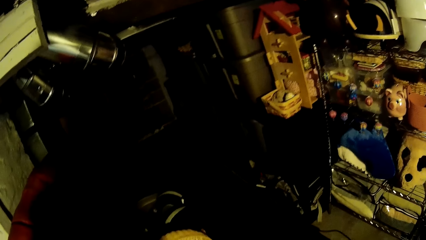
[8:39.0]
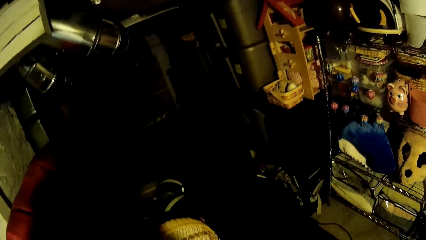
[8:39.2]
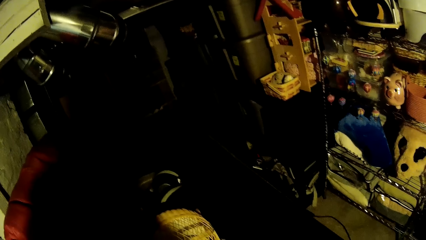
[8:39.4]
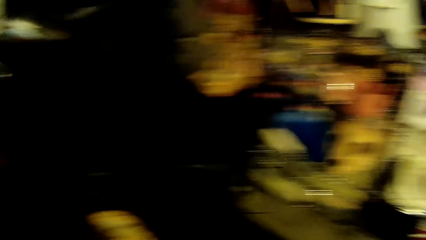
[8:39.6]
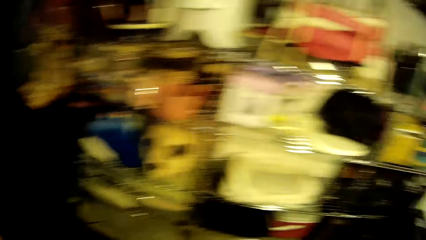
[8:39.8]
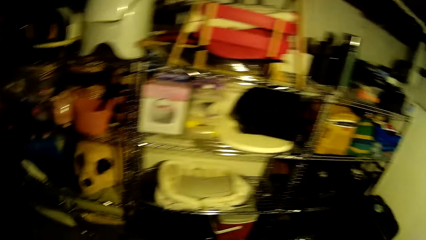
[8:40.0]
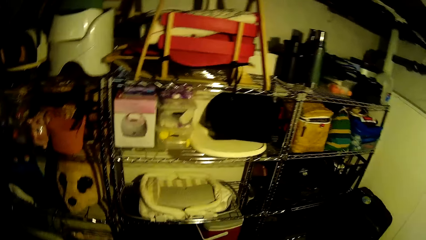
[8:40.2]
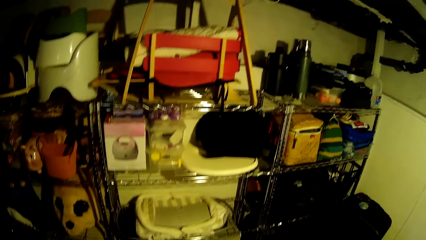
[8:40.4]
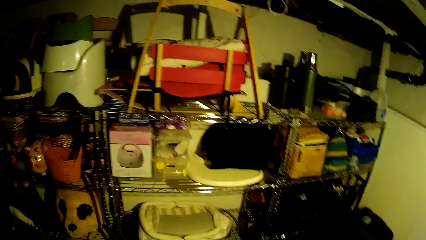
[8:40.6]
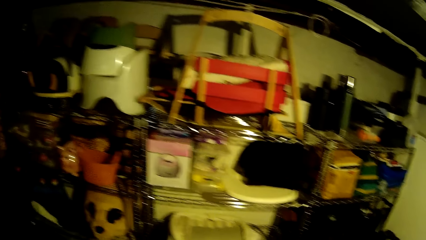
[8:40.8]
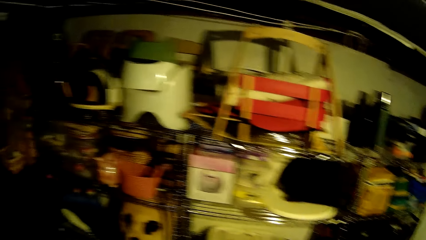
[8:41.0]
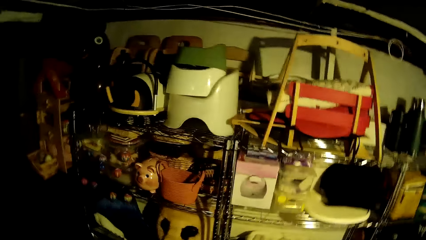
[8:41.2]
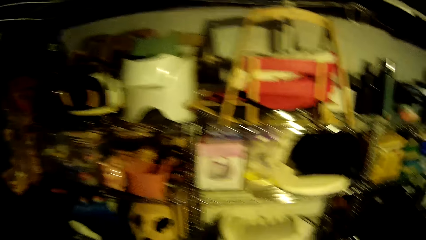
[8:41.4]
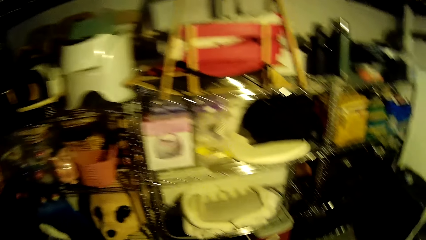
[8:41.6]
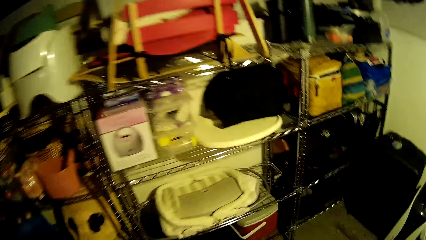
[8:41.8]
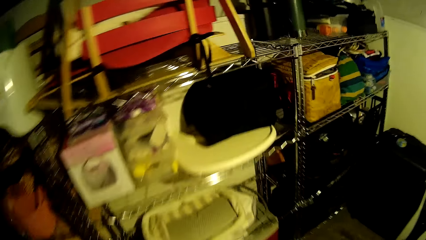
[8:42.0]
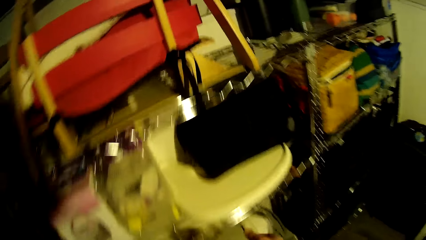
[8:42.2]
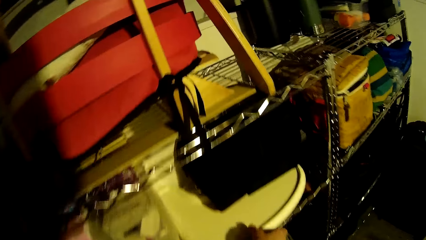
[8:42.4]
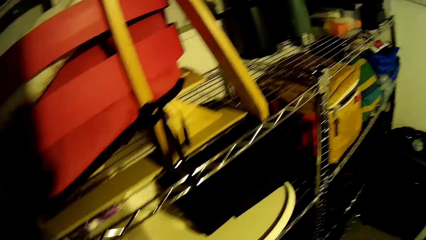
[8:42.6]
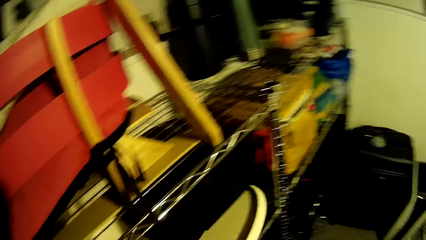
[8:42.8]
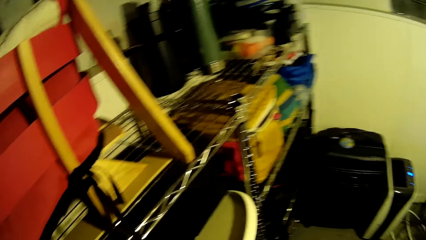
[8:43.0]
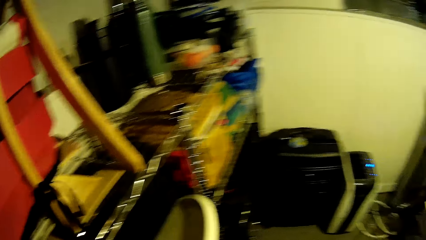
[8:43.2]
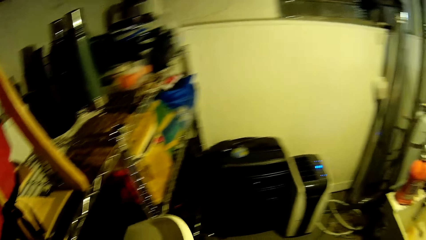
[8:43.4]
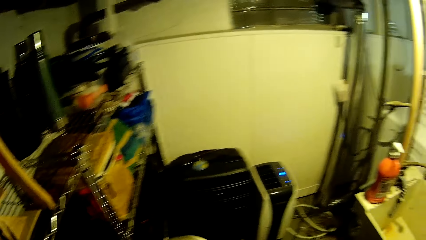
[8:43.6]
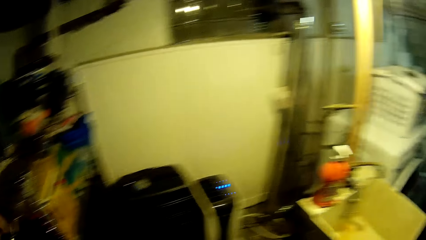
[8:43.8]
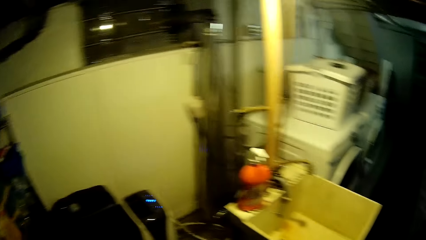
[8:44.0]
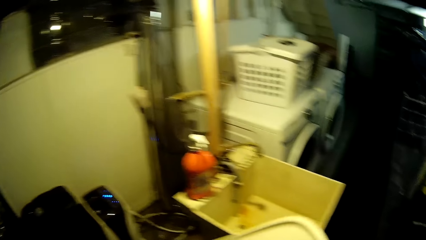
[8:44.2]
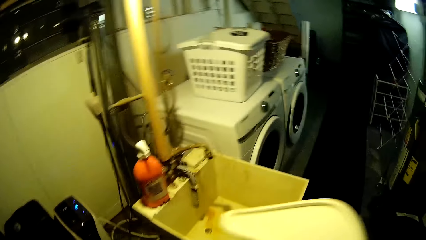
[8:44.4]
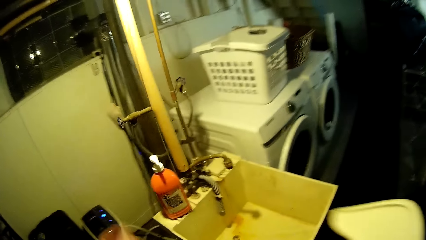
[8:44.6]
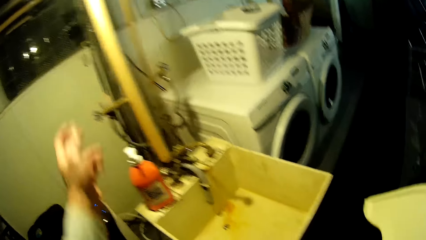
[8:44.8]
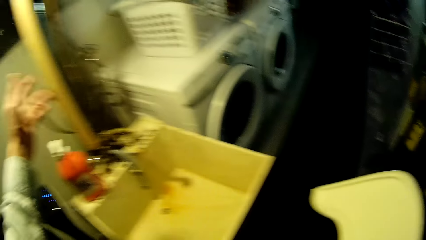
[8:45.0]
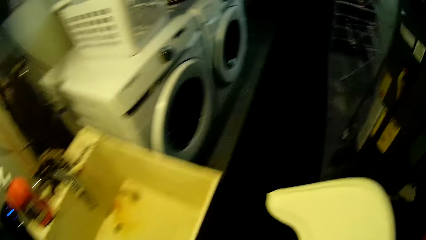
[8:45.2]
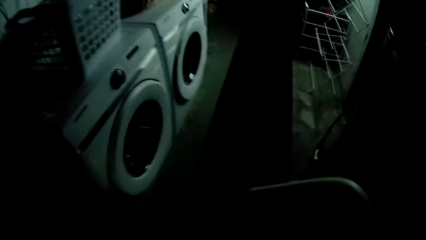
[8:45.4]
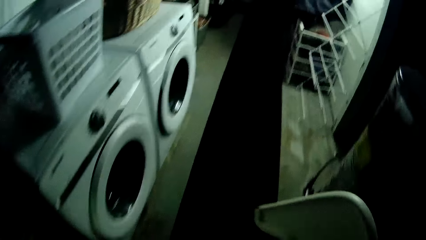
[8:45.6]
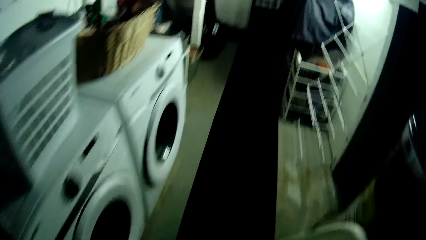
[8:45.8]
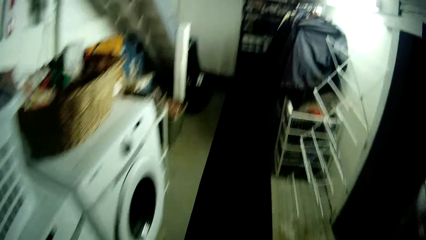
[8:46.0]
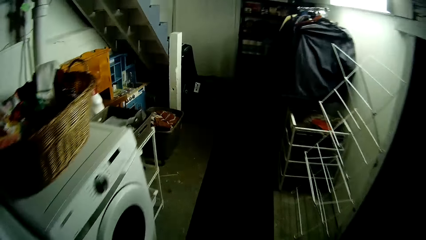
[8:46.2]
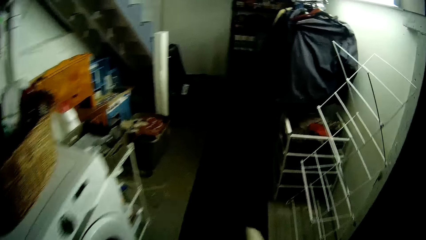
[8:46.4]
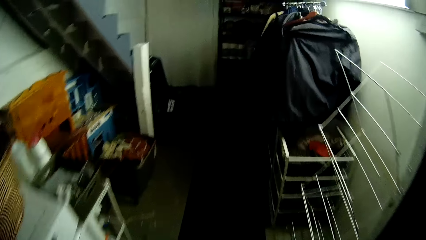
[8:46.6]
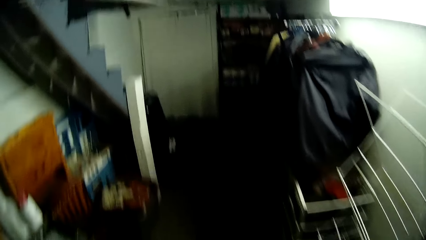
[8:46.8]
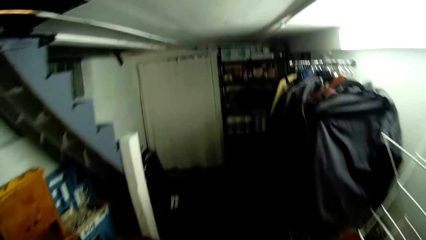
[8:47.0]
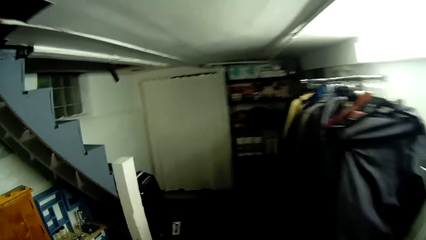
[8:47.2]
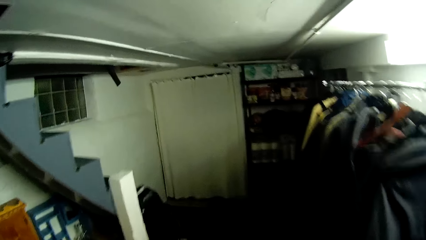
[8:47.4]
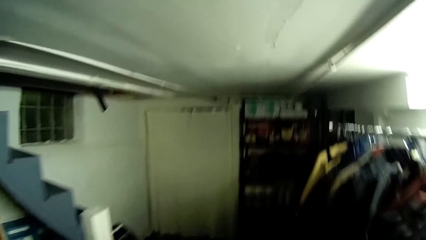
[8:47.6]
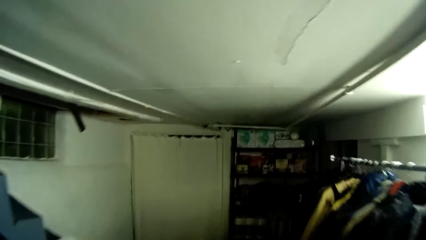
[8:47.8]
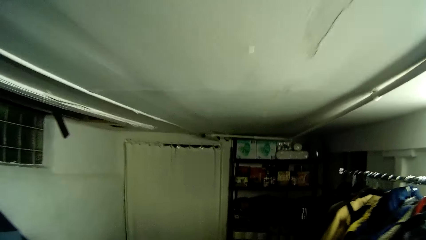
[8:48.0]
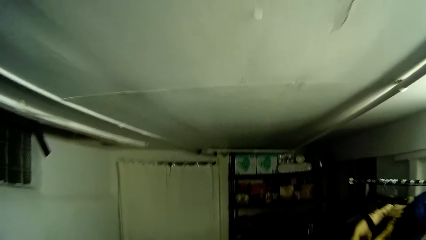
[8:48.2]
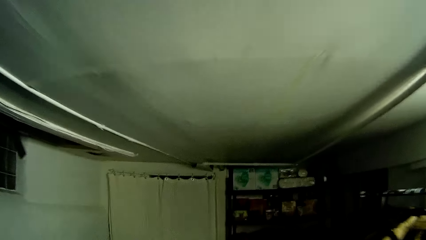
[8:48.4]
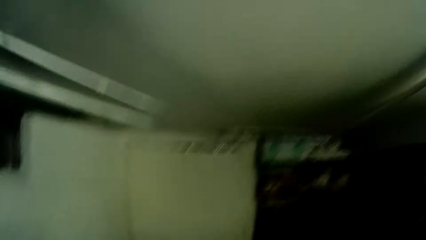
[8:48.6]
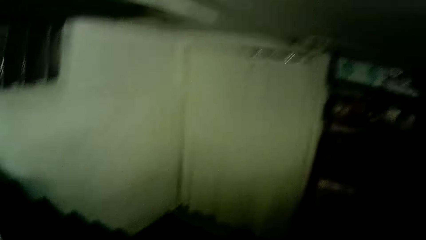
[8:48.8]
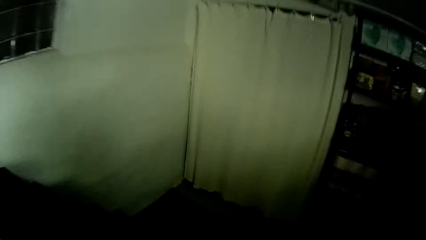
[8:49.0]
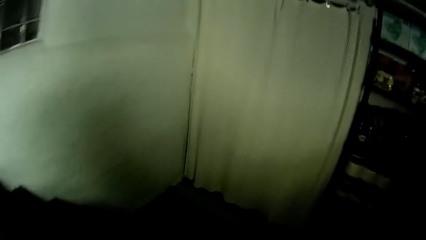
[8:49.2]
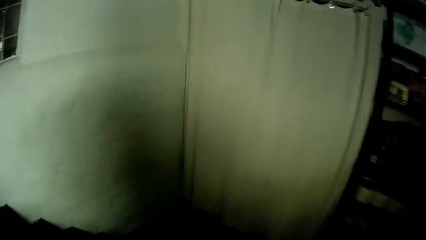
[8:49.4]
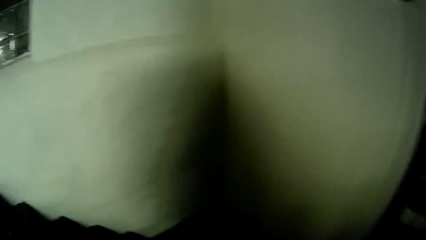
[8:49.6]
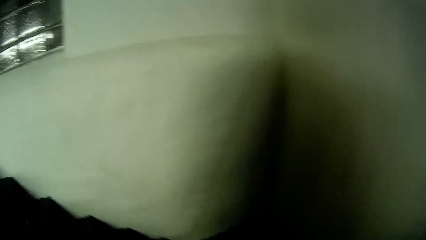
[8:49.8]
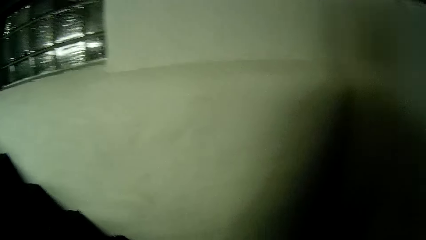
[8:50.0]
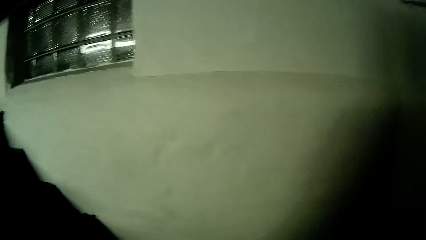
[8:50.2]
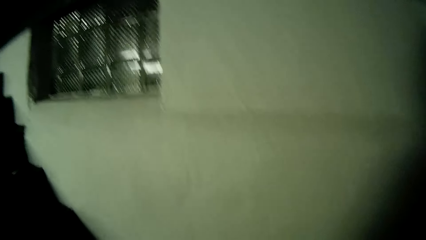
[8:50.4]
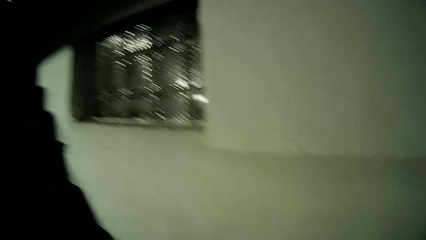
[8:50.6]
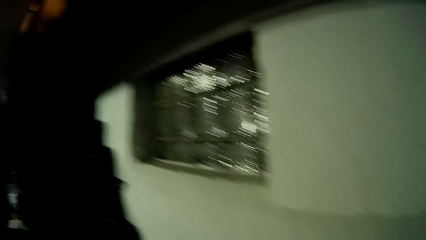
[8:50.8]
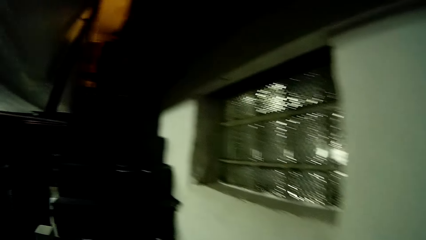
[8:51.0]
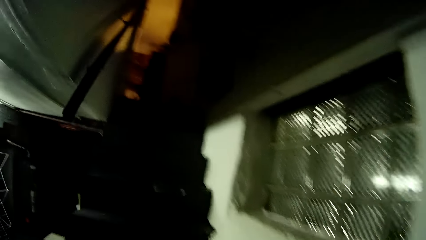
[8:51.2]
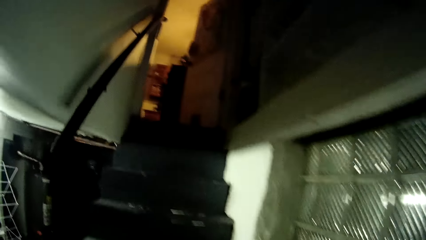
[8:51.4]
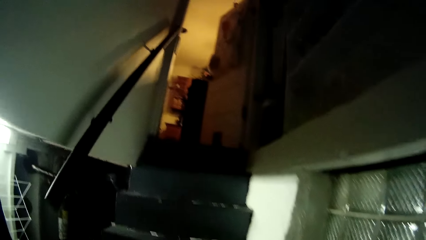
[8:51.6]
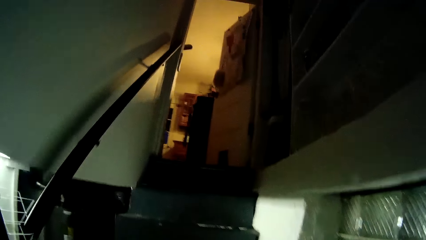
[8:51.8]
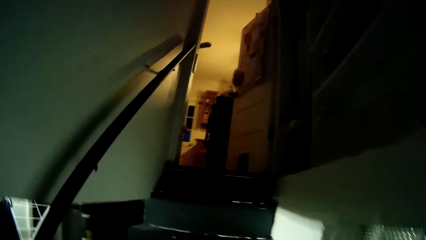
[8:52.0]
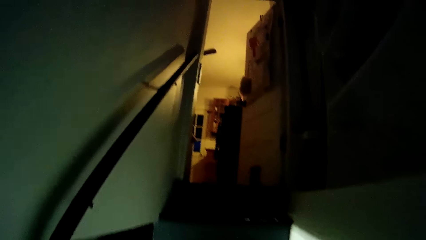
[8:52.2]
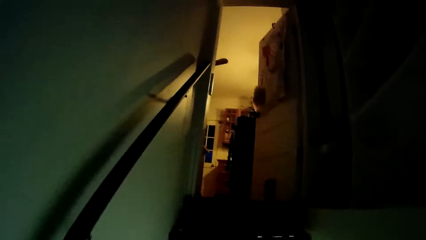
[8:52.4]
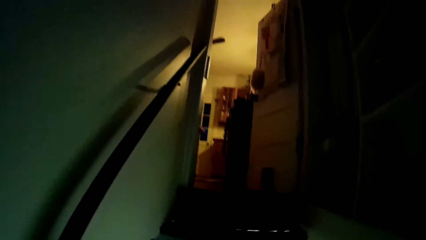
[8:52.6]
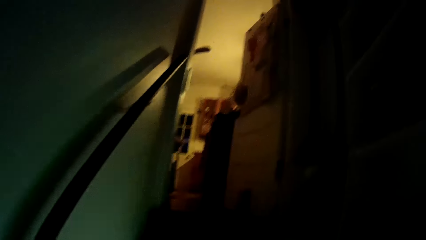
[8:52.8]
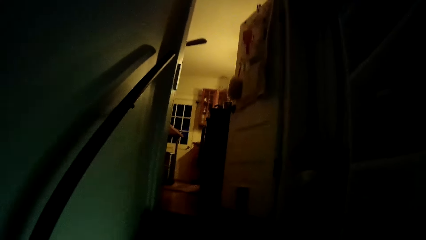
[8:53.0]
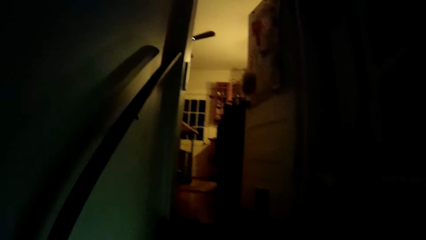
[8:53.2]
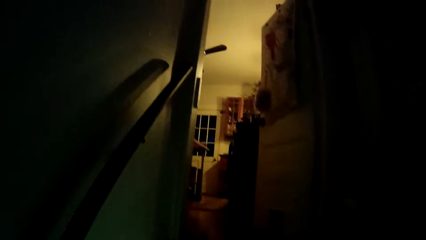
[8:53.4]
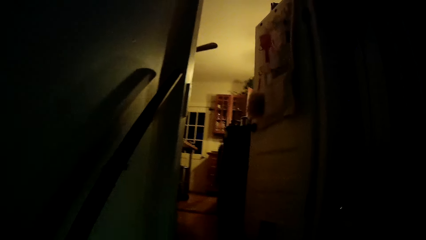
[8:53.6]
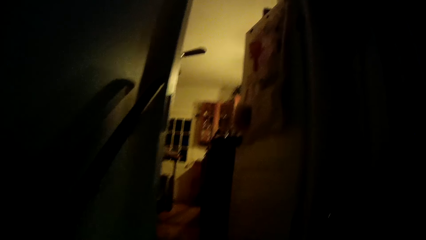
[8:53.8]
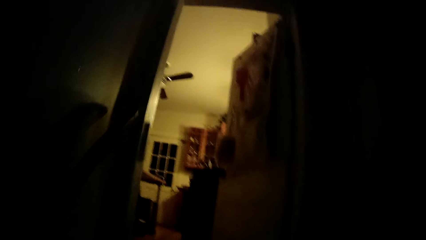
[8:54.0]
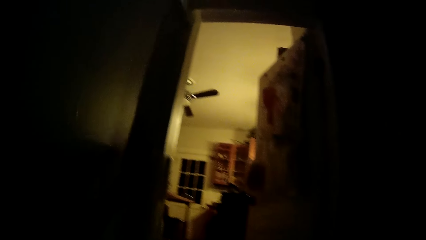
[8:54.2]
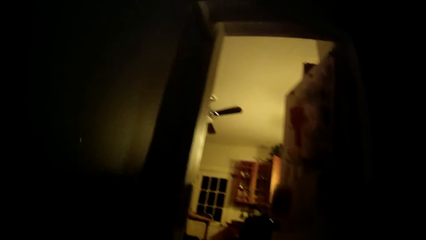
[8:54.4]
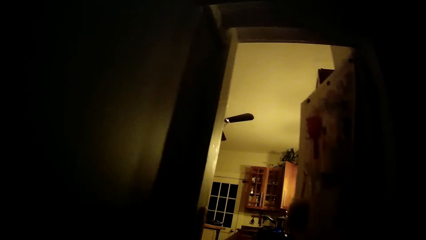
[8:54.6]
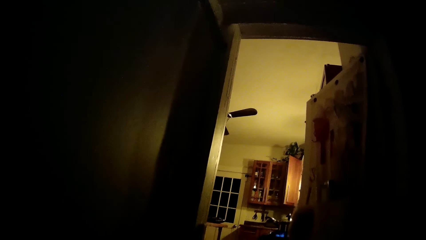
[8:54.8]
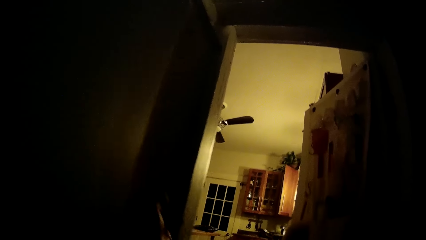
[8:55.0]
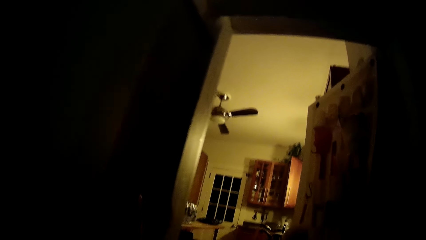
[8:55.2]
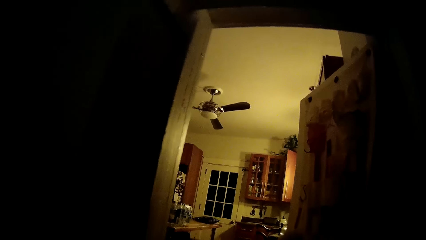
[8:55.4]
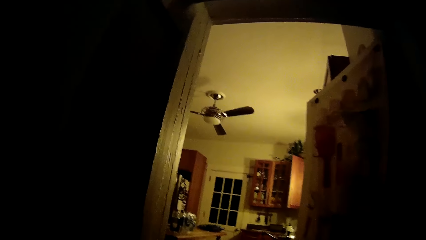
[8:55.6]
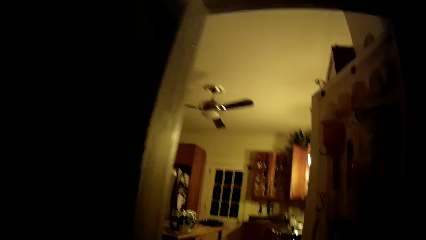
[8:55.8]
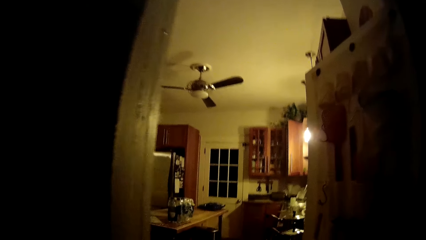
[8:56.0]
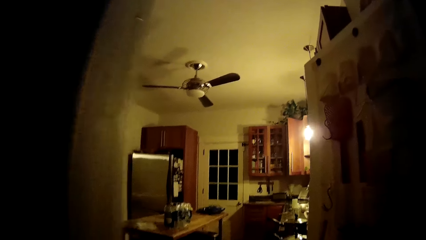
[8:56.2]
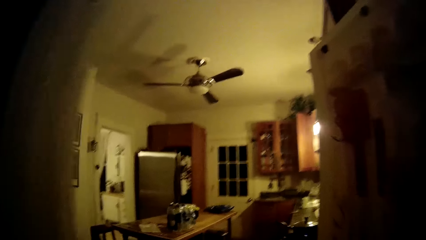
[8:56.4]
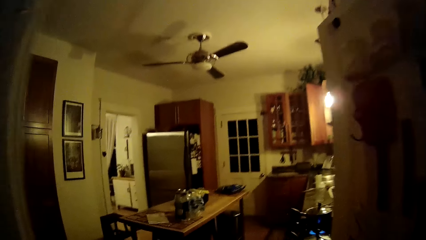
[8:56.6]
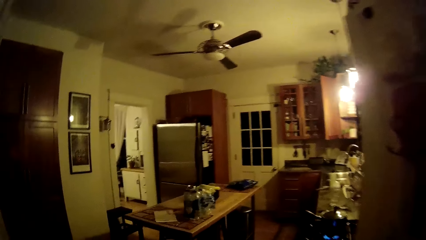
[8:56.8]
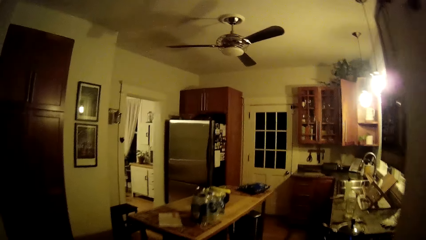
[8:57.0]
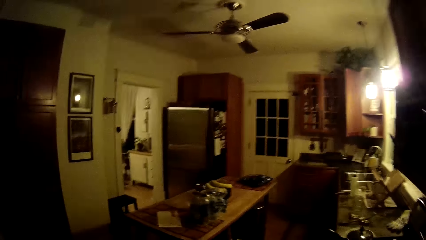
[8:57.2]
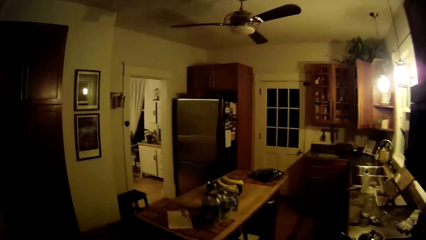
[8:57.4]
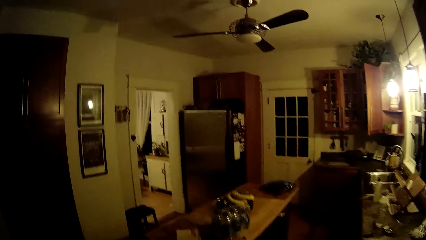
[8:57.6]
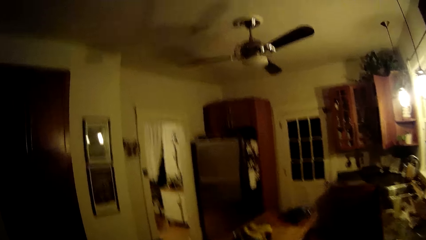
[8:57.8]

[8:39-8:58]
The camera wearer takes a plastic from a shelf with her right hand. She takes a stick with her left hand. She moves away from the basement. She climbs up the staircase into the kitchen.
